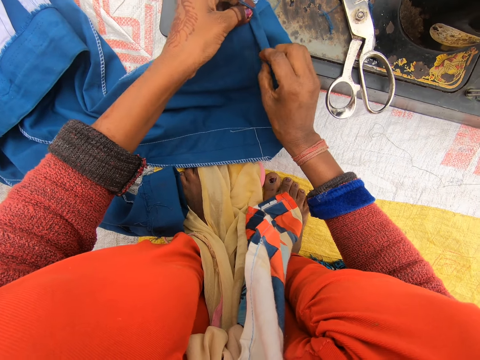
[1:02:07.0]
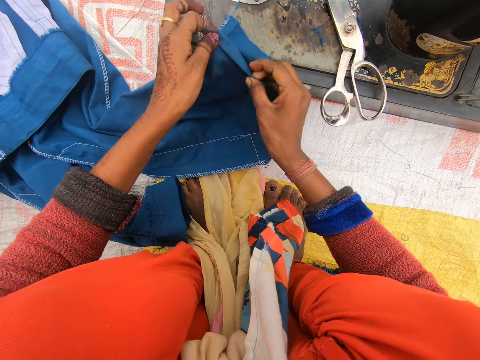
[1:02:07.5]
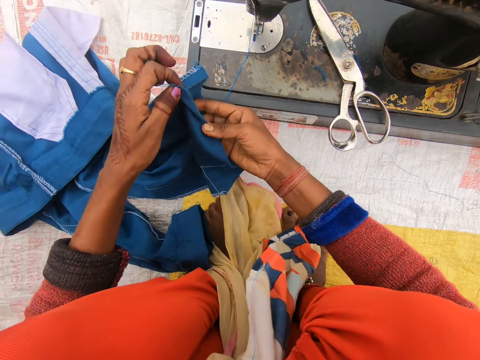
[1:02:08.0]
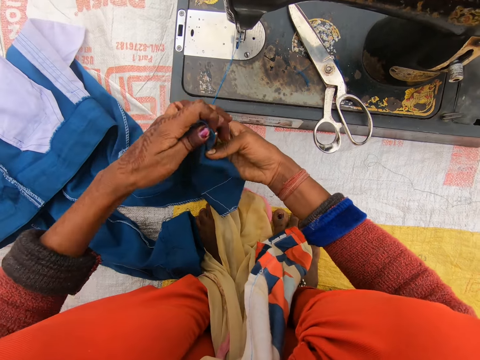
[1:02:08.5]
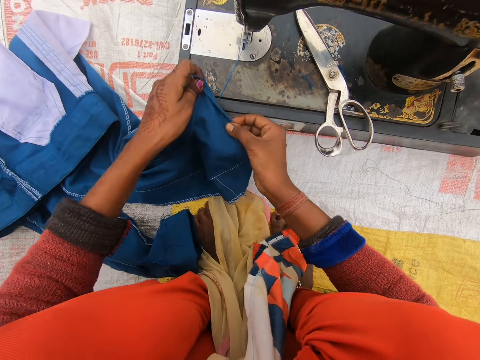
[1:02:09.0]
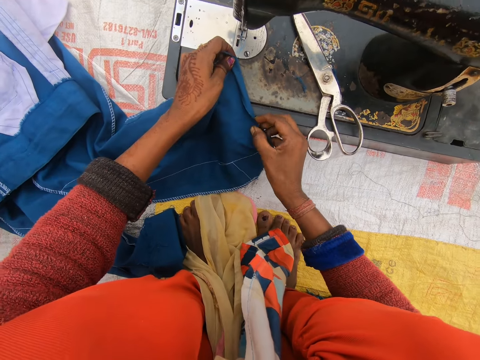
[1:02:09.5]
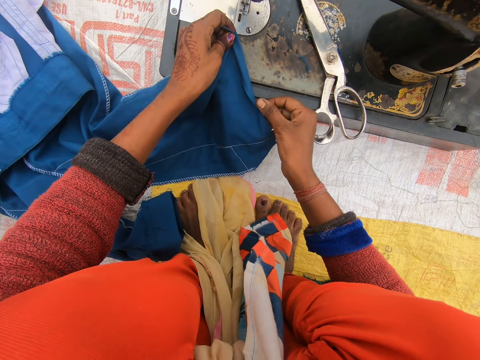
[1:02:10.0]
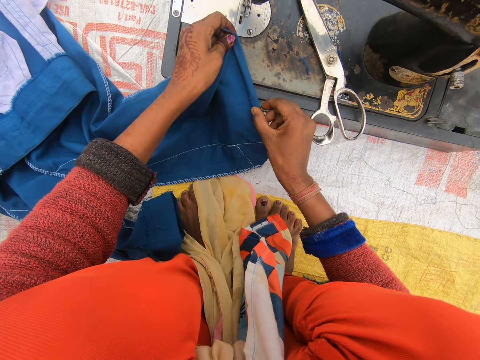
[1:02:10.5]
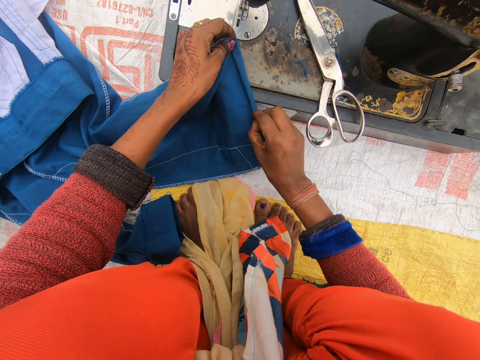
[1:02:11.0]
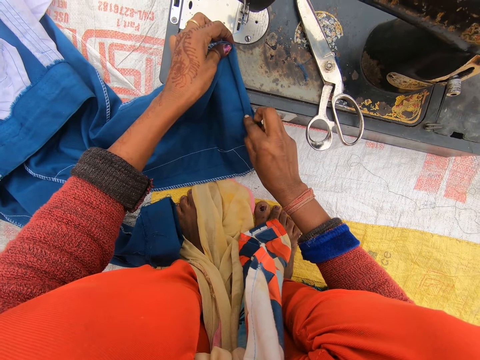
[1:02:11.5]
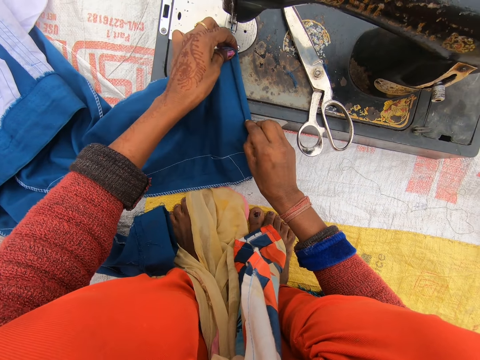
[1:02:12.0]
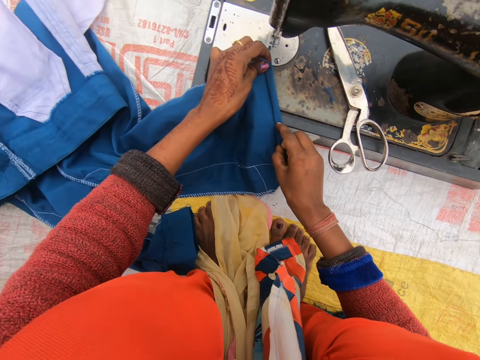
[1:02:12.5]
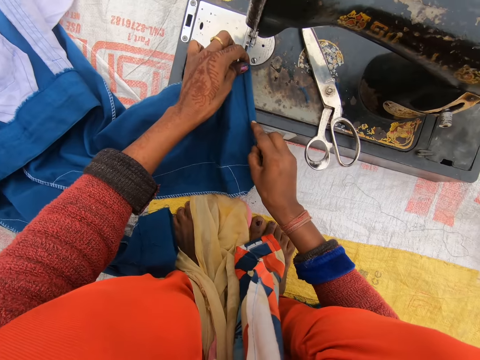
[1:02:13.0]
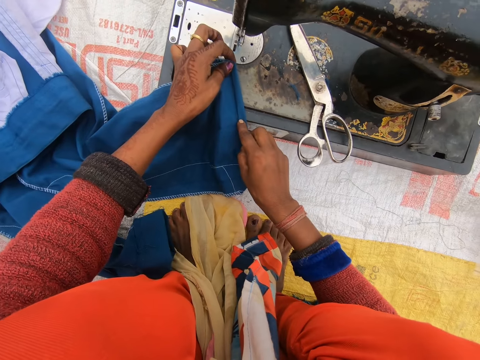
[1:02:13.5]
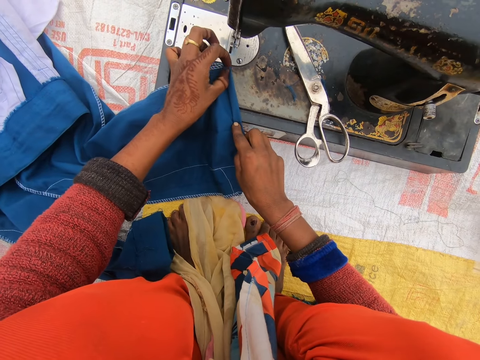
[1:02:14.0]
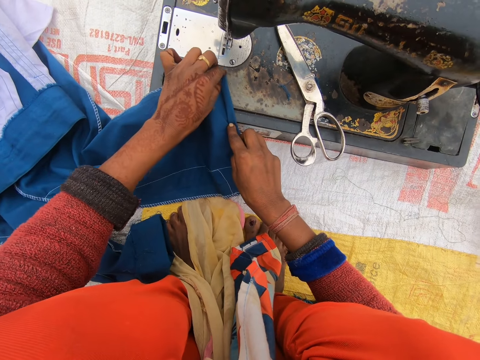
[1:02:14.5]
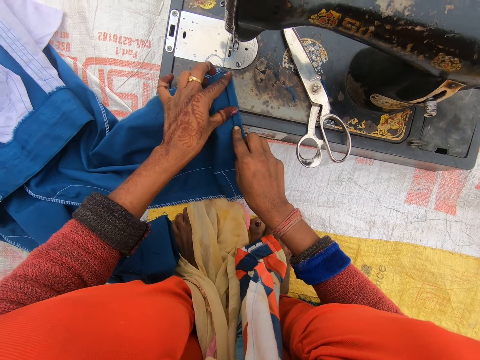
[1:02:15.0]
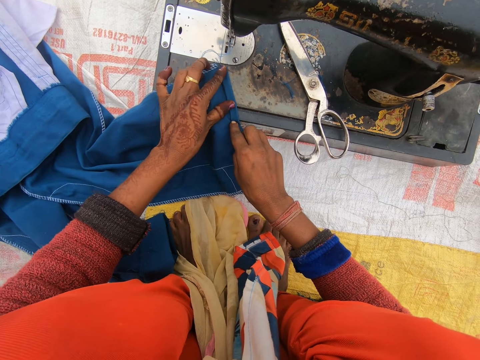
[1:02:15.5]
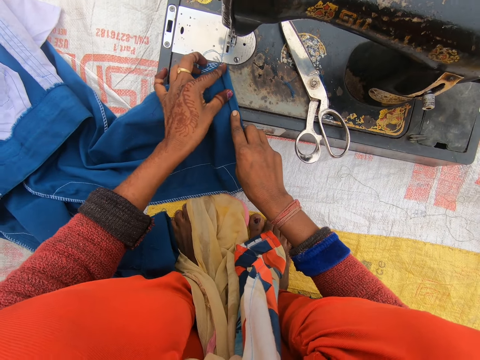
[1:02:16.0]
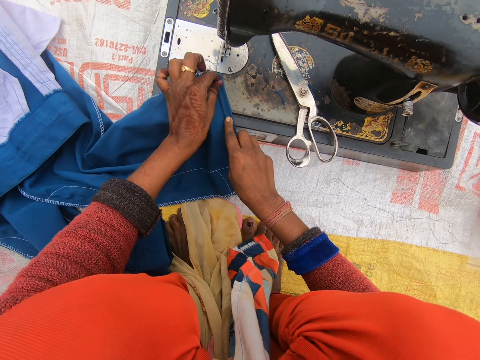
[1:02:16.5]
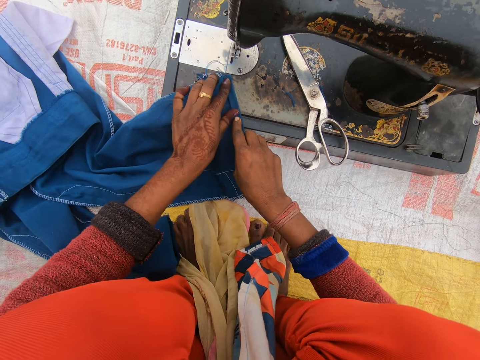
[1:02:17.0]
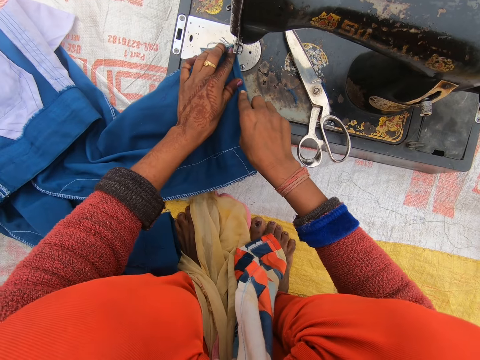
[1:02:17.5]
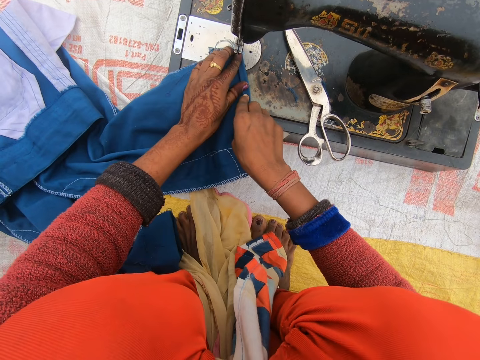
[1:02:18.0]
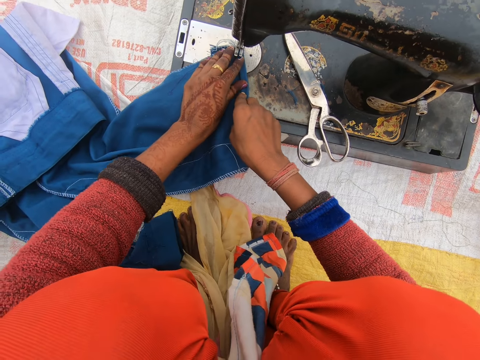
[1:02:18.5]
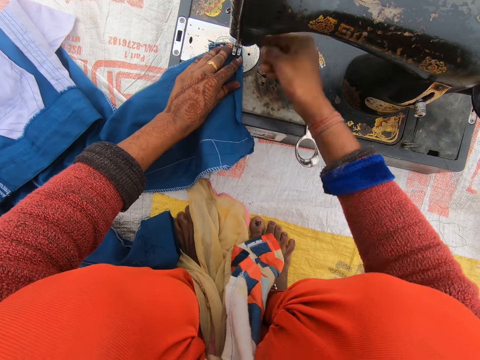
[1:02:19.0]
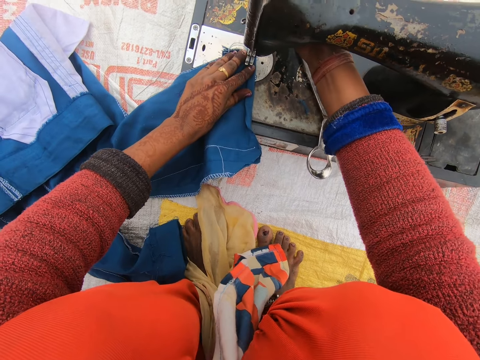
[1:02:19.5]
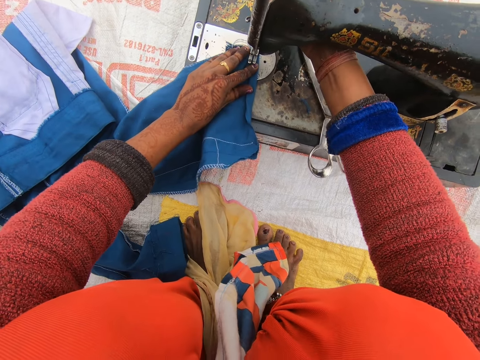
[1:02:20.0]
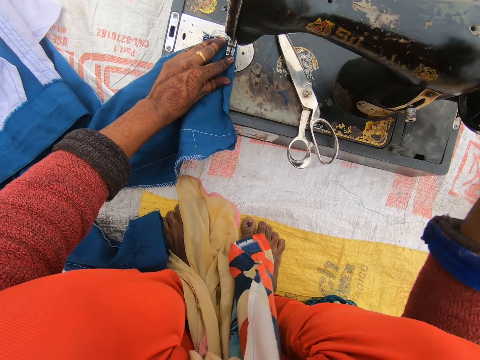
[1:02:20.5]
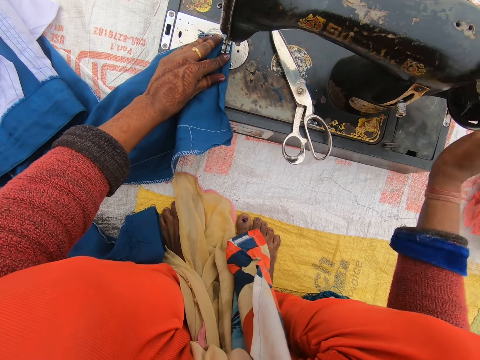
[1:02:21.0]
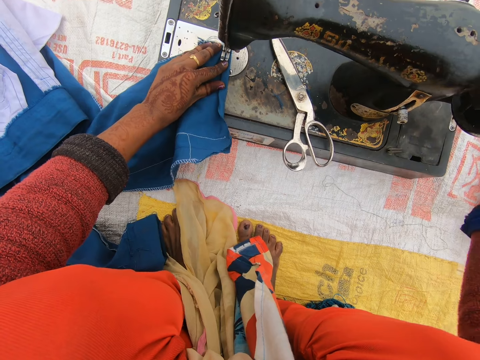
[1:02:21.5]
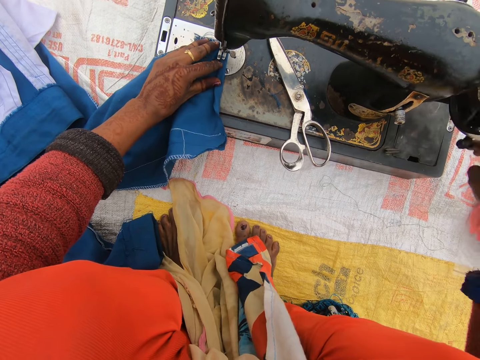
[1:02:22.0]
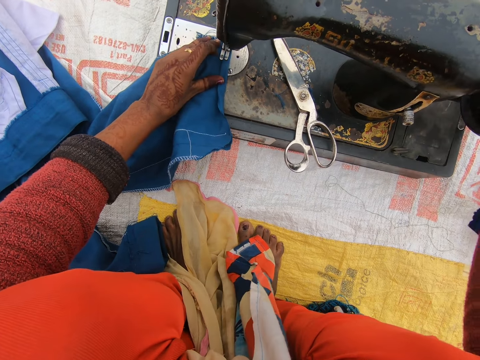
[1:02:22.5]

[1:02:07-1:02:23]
The camera wearer places the trouser on the sewing machine. They push down the needle clamp. They touch the presser bar lifter. They put the trouser on the sewing machine. They sew the trouser. They spin the balance wheel.

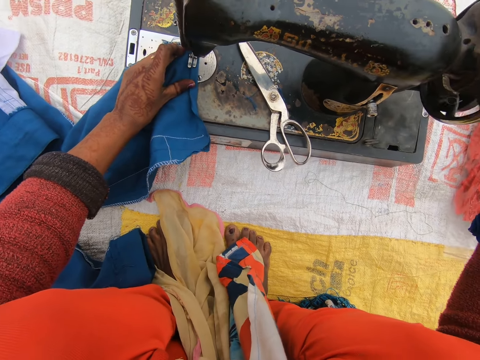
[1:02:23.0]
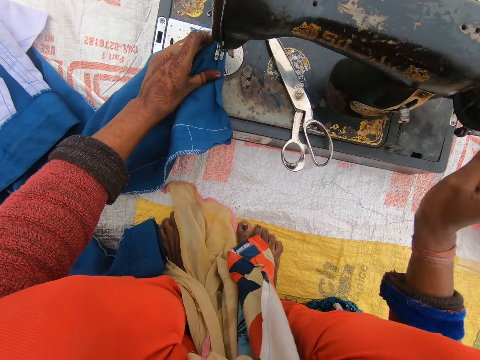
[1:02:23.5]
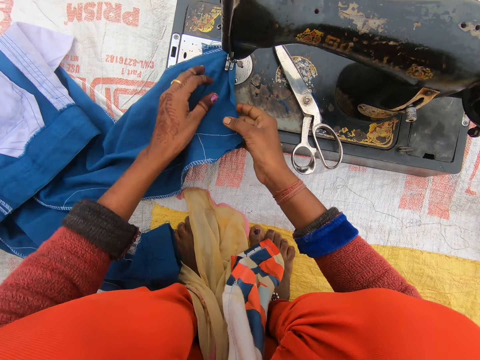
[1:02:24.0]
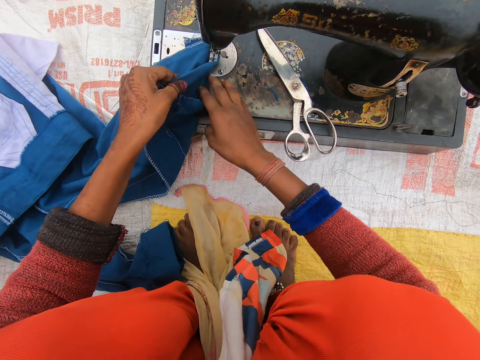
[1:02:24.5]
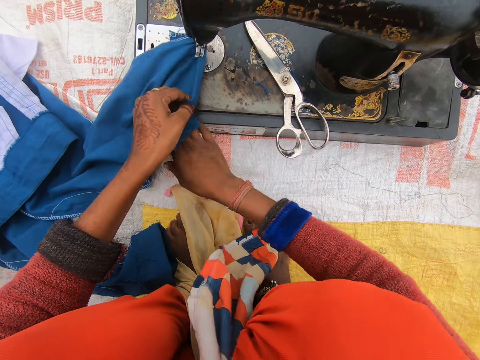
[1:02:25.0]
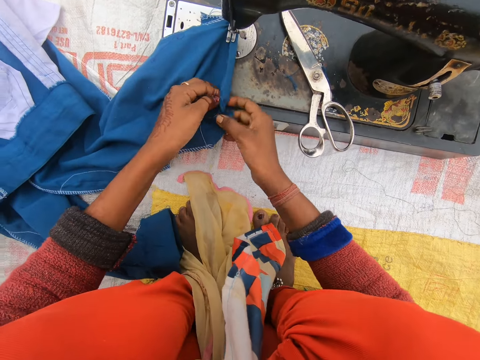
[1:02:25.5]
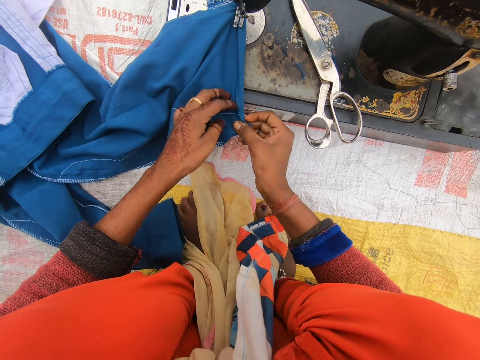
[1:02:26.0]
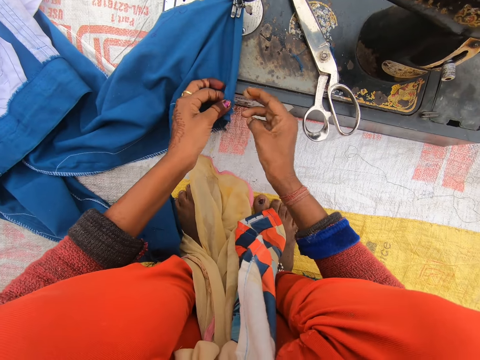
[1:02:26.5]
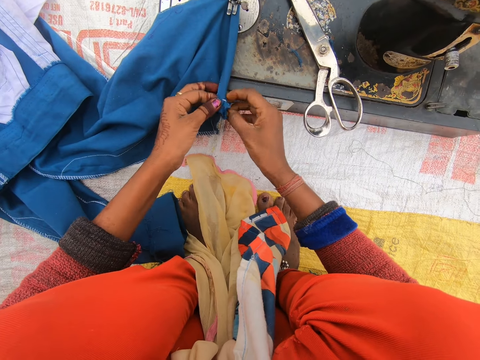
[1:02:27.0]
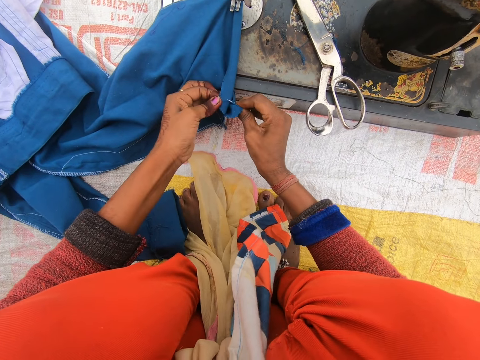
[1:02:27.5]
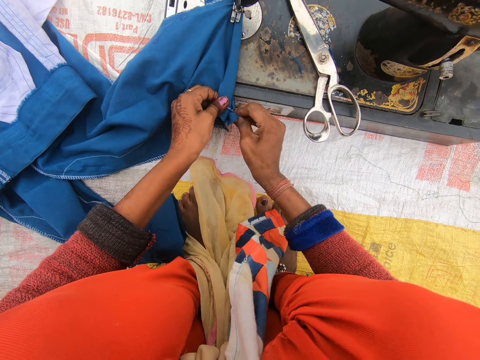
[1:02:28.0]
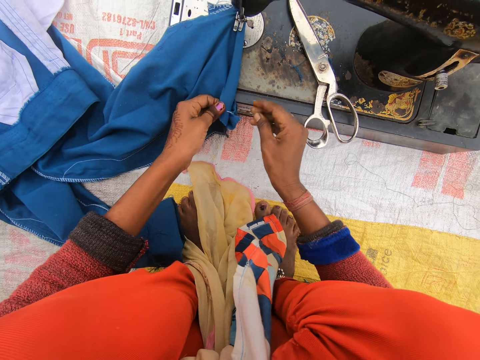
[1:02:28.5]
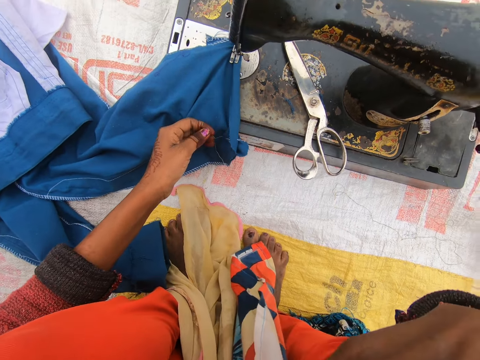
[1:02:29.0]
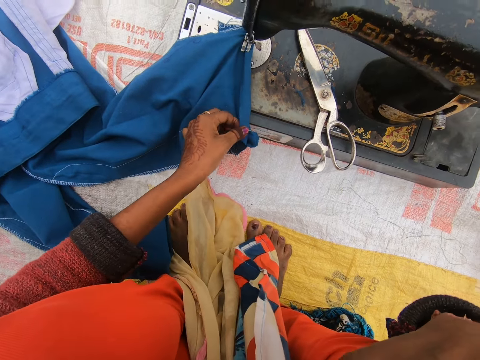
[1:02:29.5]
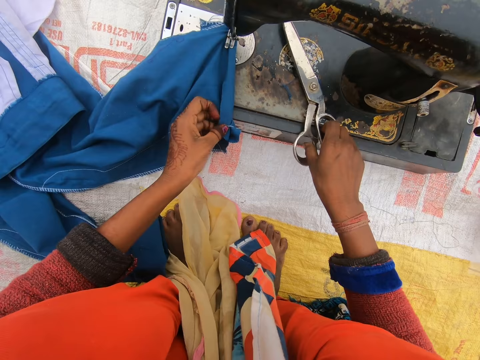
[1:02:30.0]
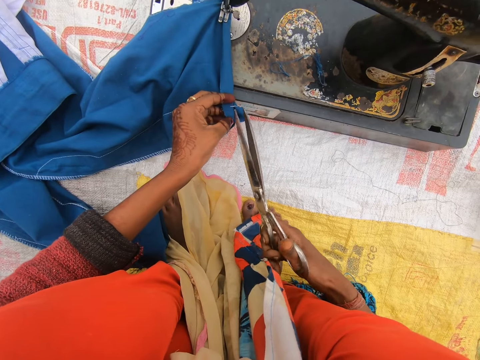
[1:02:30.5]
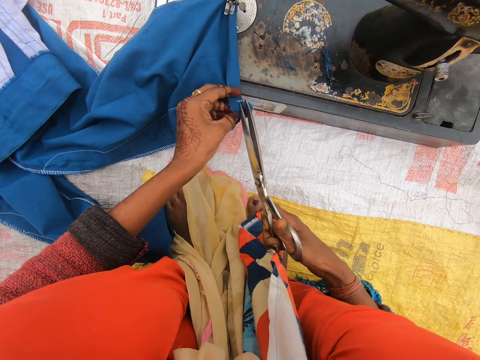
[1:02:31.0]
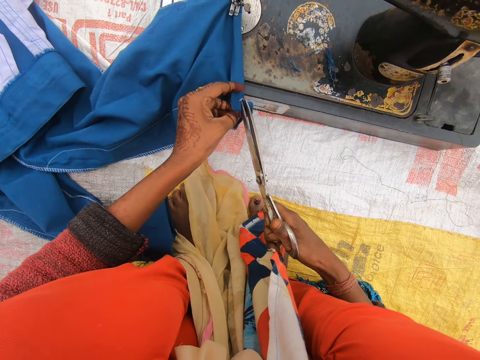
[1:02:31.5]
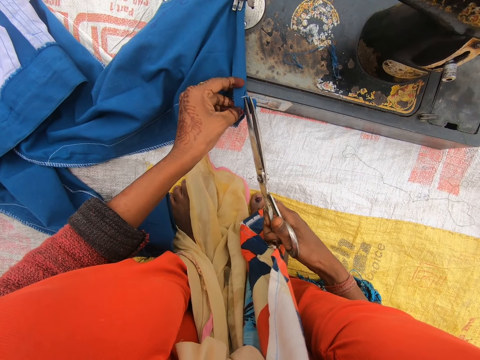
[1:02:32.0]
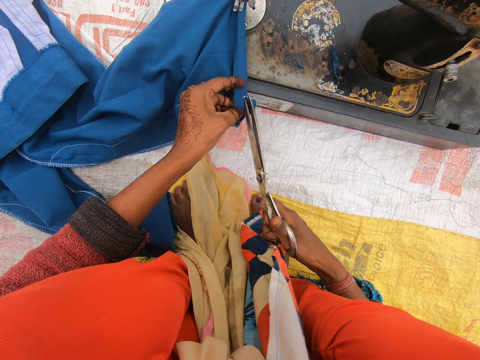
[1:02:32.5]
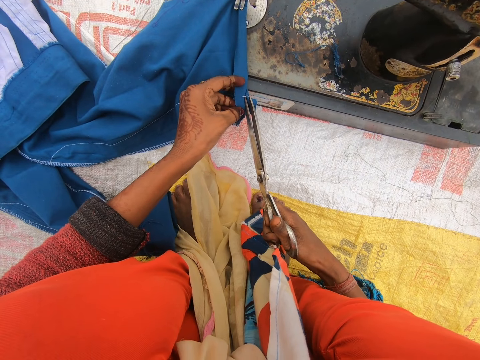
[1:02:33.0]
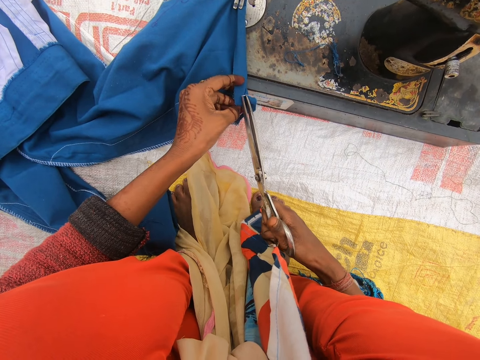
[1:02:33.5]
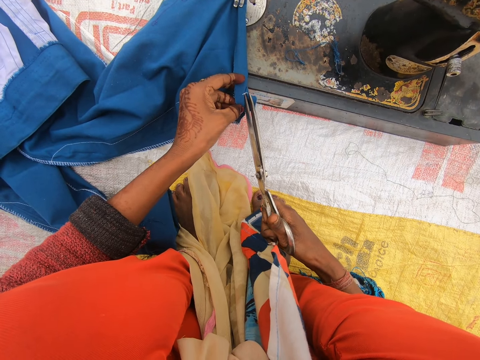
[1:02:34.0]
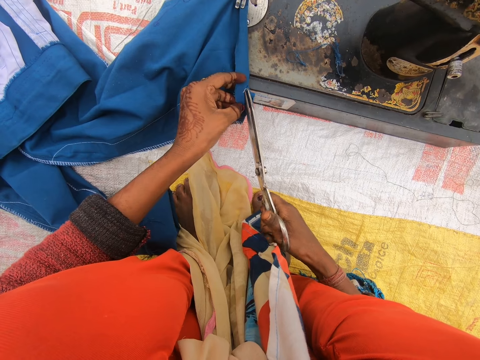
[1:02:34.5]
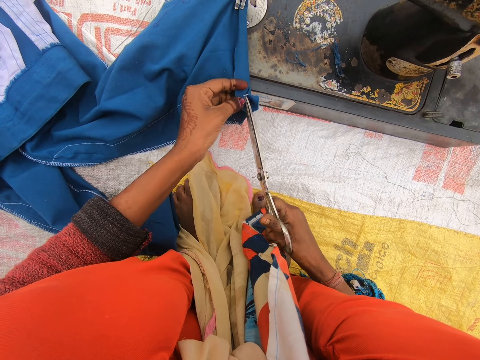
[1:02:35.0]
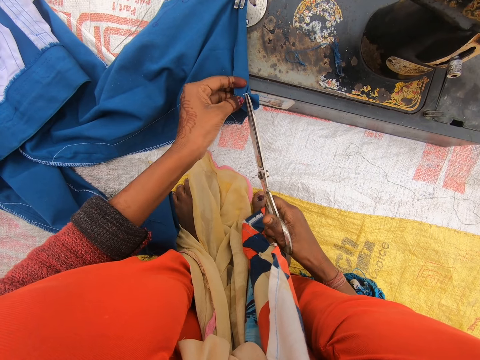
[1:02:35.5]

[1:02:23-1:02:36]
The camera wearer adjusts the trouser. She touches the trouser. She folds the trouser. She scratches her face. She picks up the scissors on the sewing machine. She cuts a thread on the trouser with the scissors.
